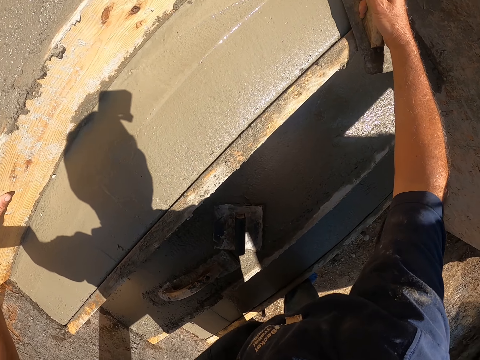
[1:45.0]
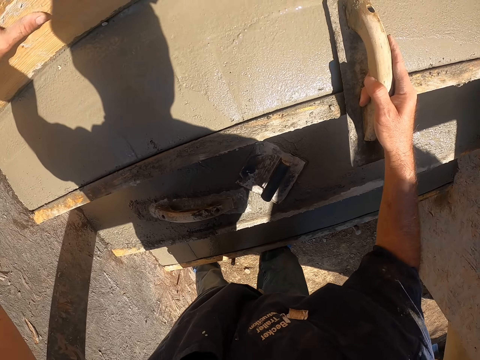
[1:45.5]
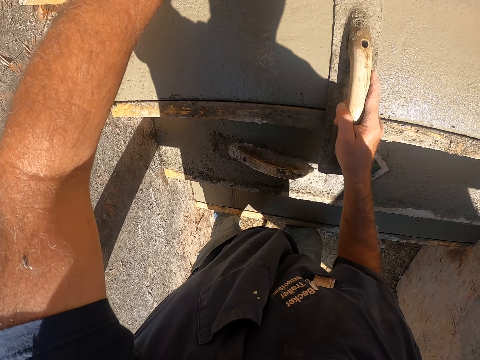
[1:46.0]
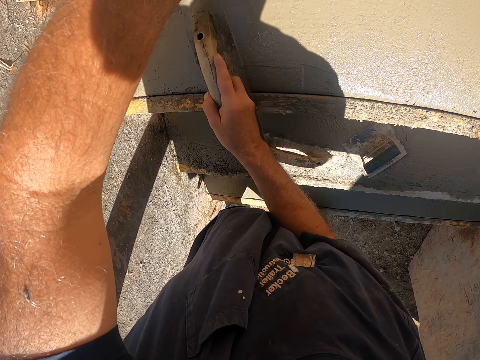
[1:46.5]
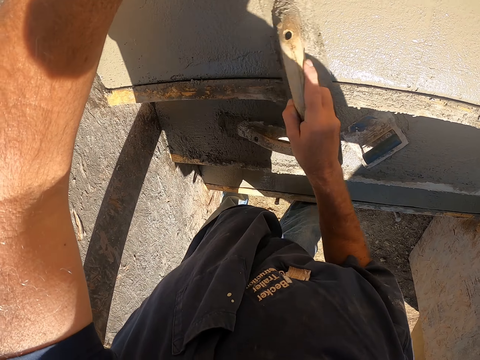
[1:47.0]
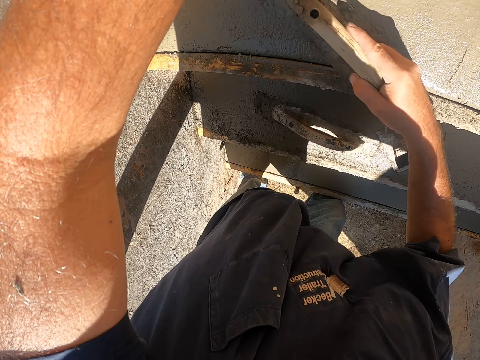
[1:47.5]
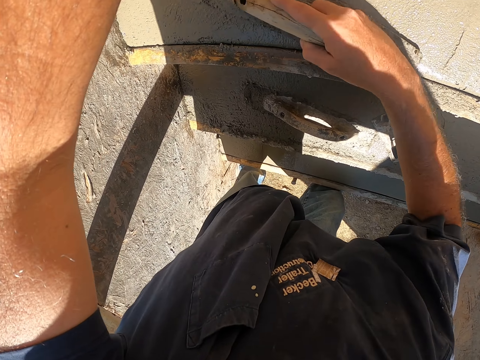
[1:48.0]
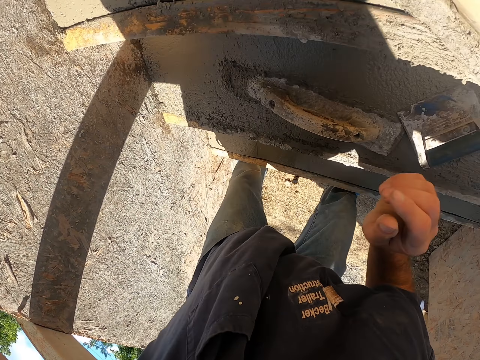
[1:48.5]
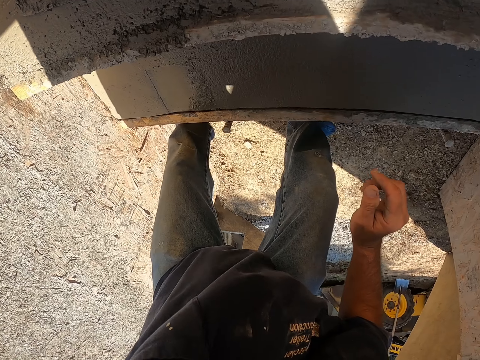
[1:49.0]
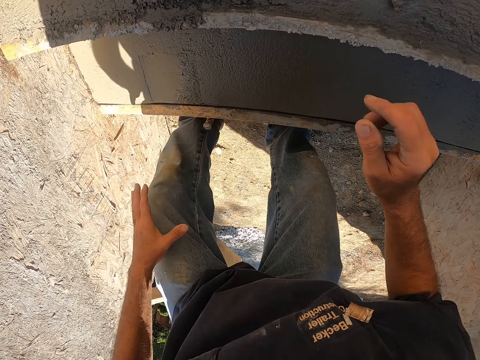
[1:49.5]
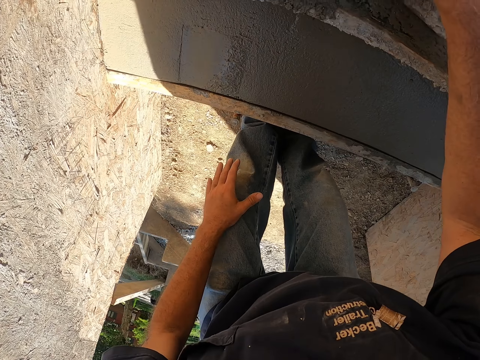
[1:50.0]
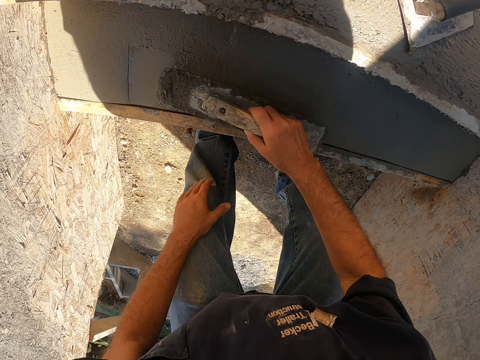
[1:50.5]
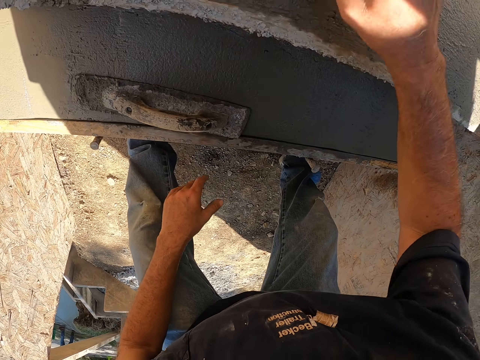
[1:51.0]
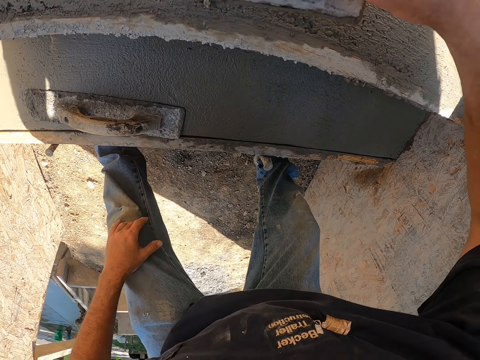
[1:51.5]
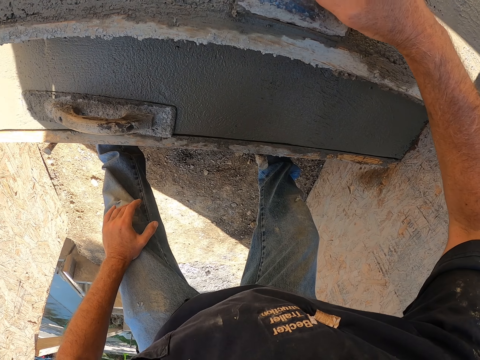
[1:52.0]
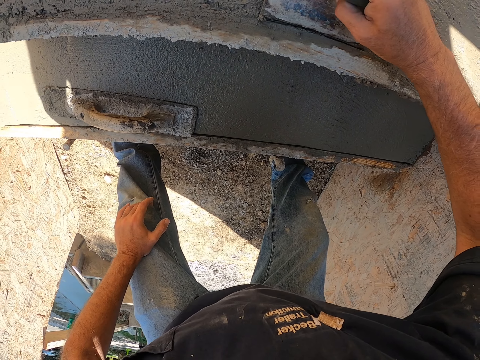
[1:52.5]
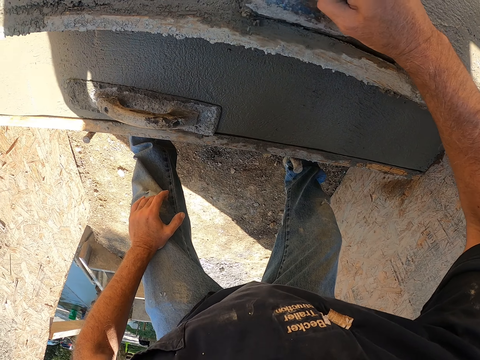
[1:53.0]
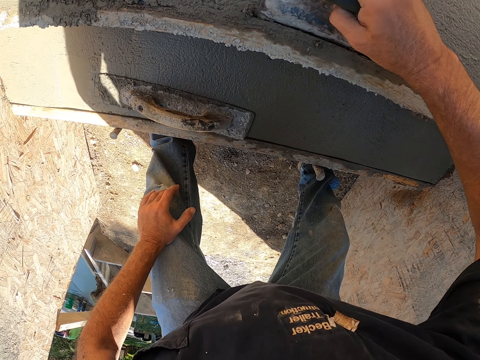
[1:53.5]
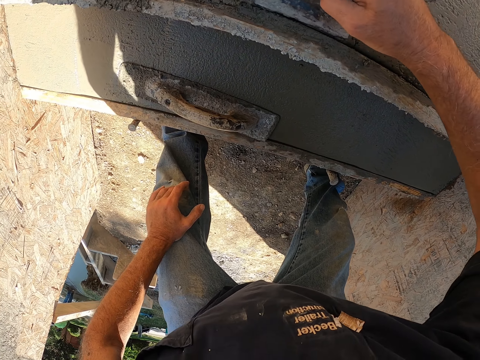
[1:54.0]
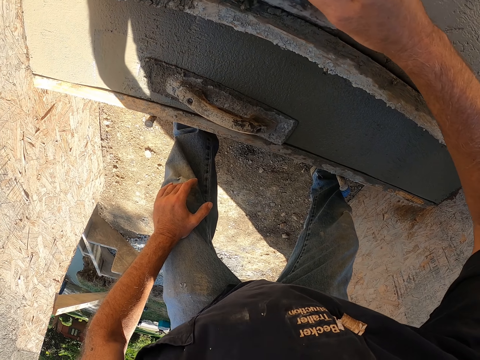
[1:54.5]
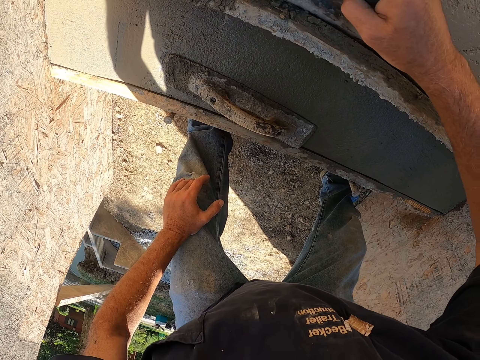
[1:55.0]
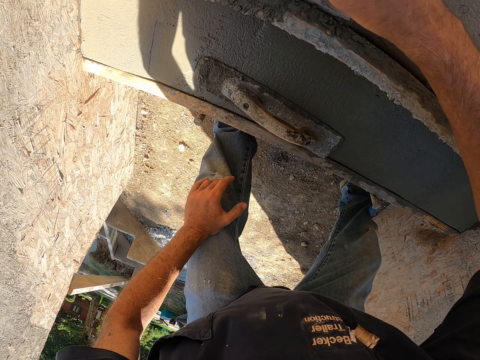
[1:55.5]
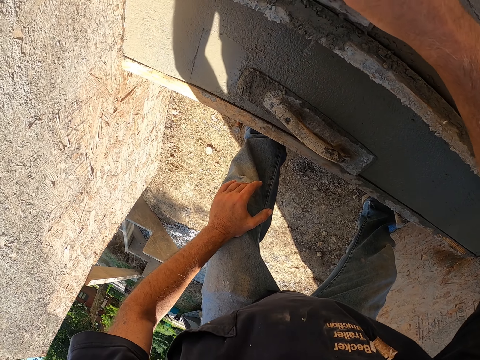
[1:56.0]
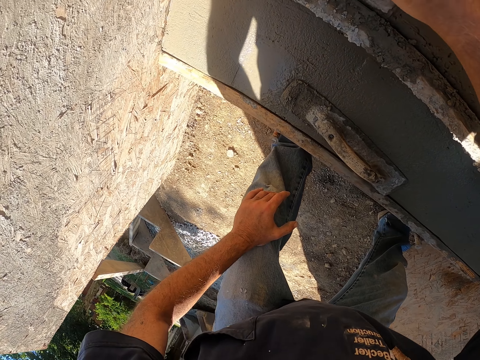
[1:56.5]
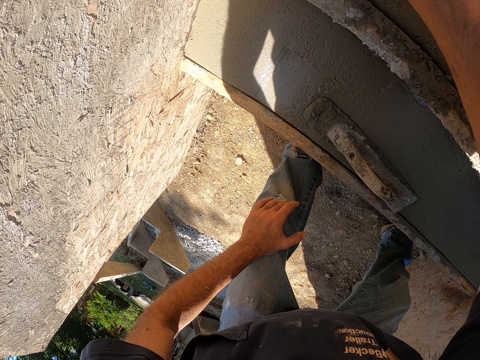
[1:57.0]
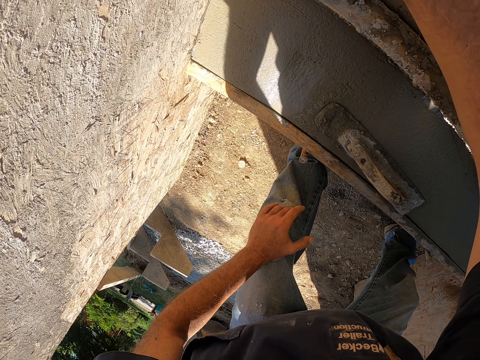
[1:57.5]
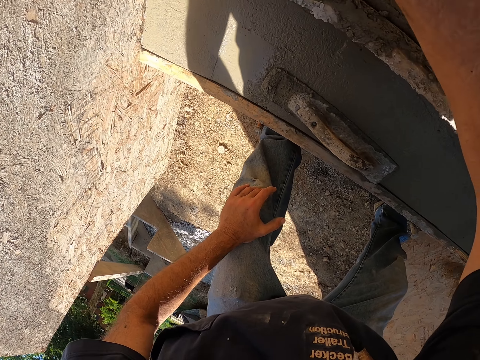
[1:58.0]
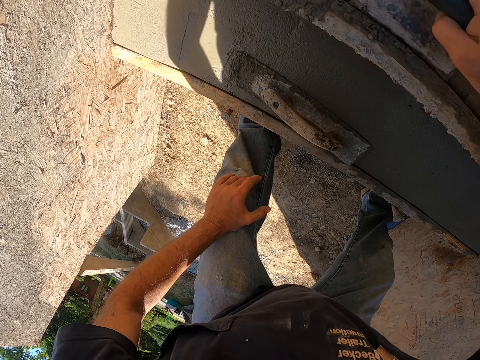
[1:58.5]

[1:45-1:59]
The camera wearer flattens the concrete with a float. They plaster the staircase. They move the metal float. They pick up a concrete trowel and put the concrete trowel on the staircase. They level the concrete with an edger. They plaster the staircase.

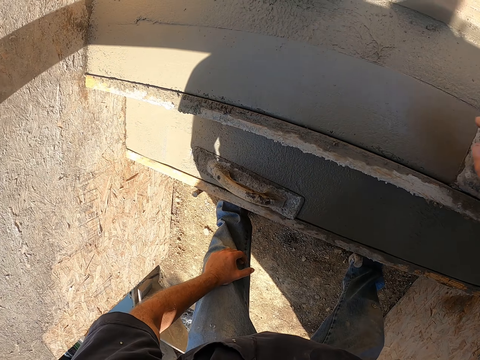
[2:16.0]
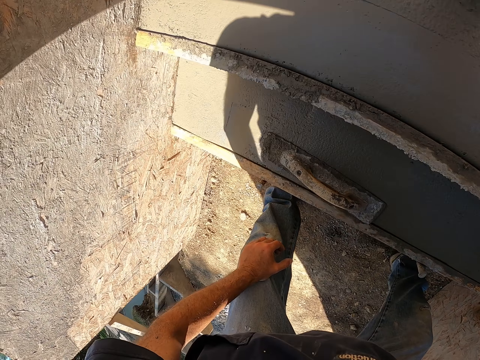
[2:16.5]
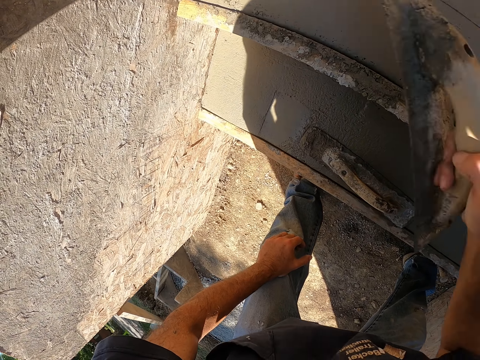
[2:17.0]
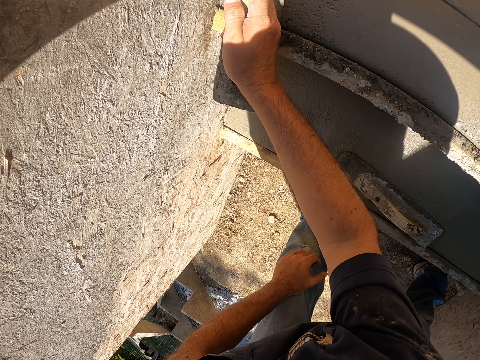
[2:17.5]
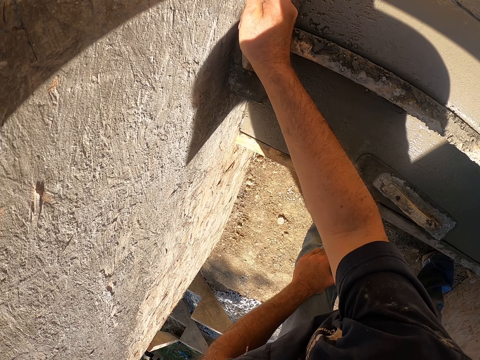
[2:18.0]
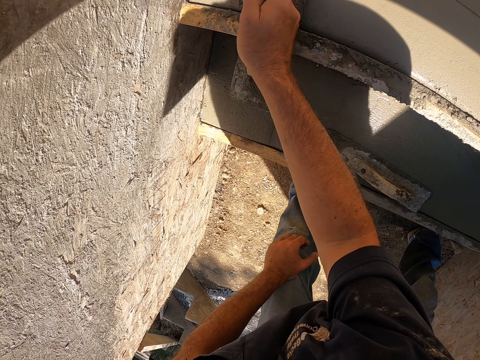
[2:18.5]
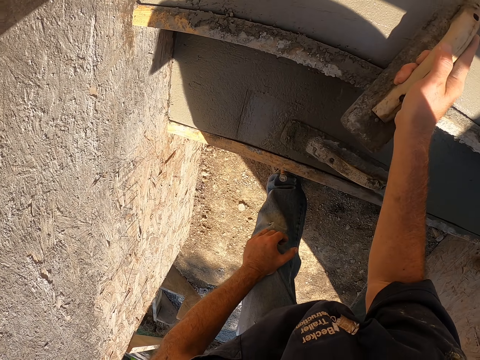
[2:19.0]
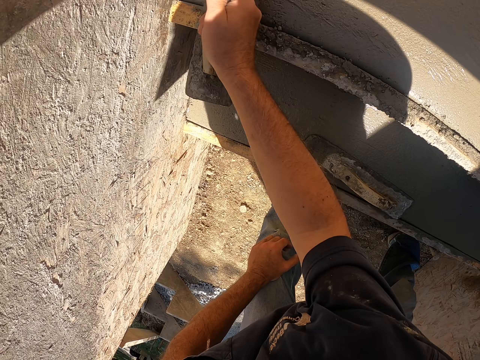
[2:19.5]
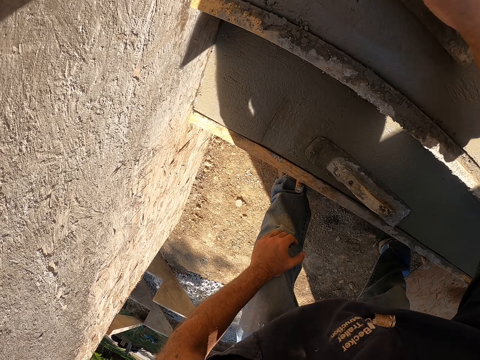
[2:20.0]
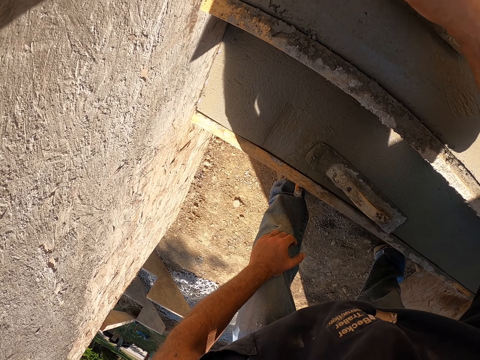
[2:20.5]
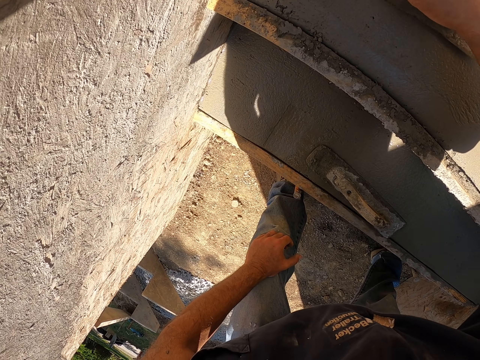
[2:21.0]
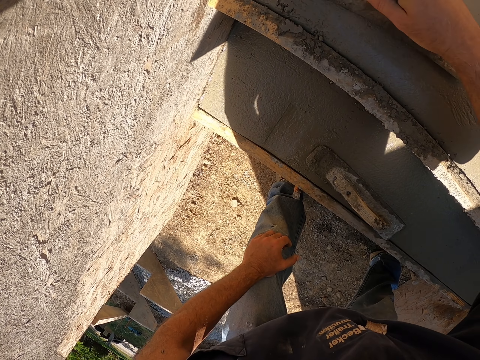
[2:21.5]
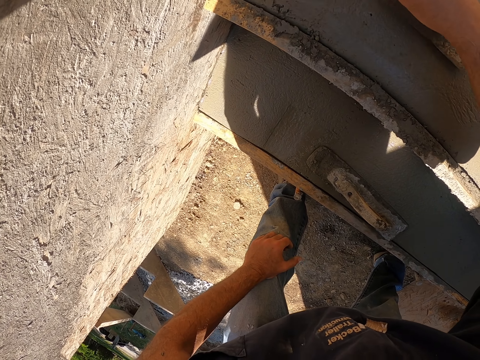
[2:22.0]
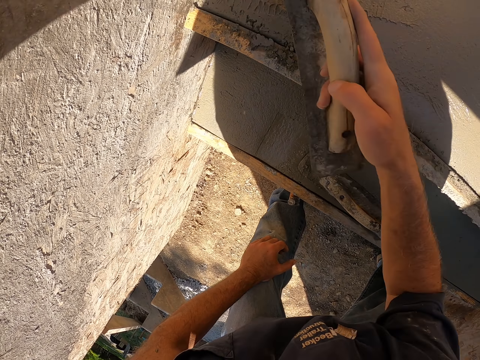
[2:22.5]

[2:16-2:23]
The camera wearer flattens the concrete with a float.

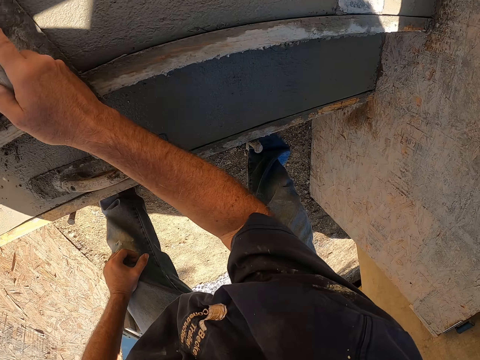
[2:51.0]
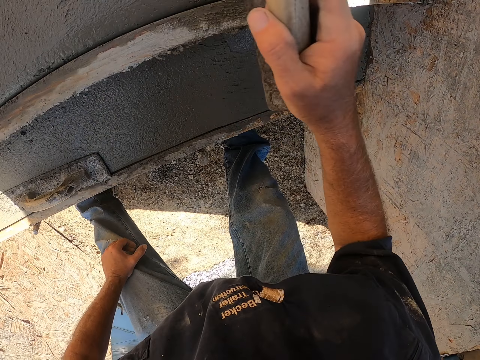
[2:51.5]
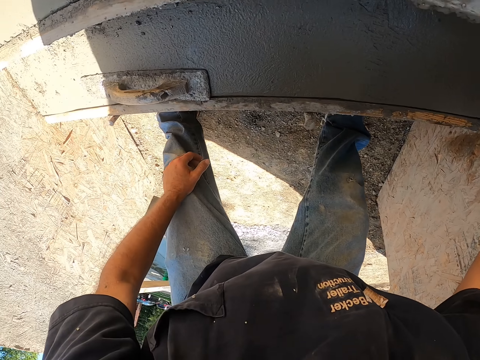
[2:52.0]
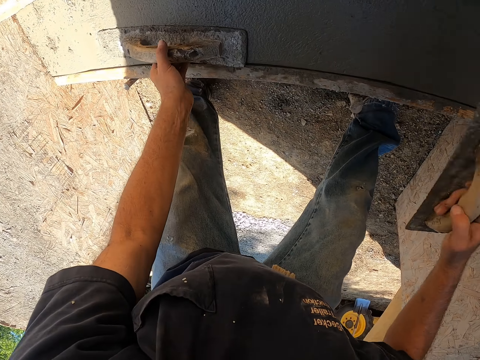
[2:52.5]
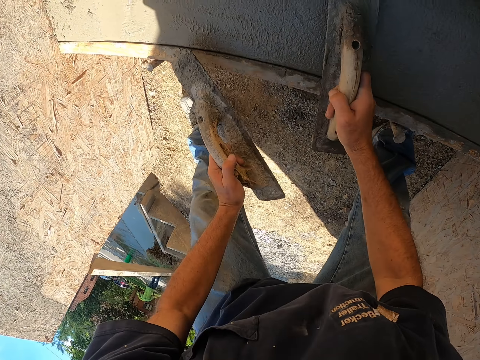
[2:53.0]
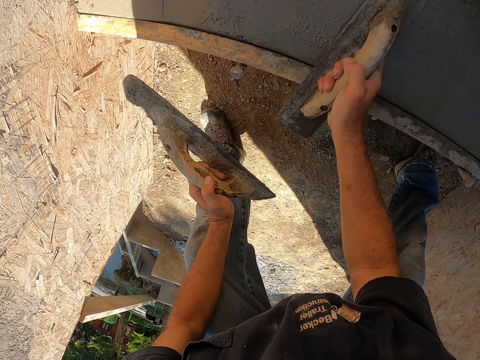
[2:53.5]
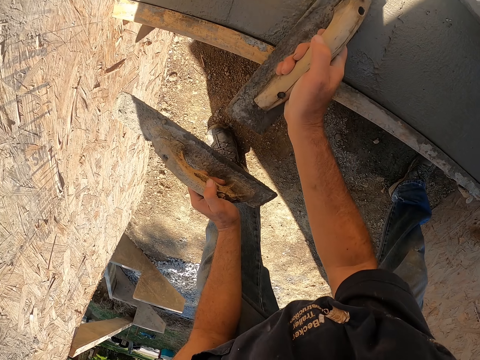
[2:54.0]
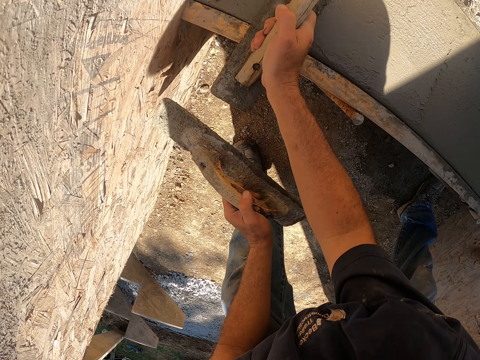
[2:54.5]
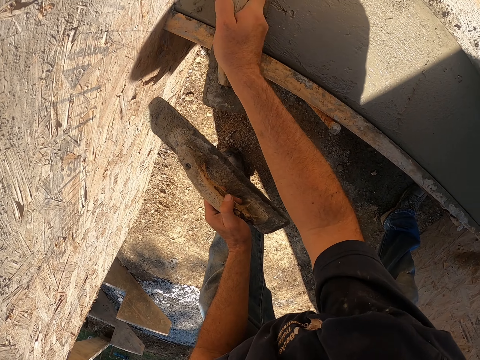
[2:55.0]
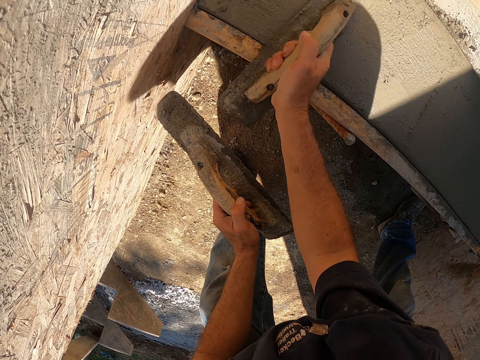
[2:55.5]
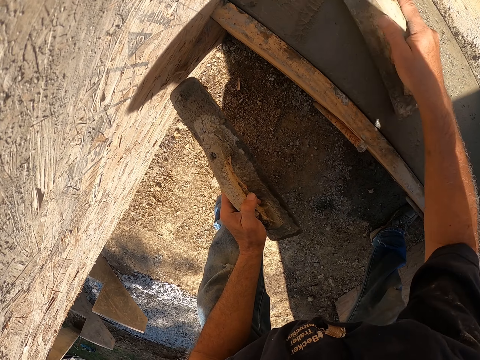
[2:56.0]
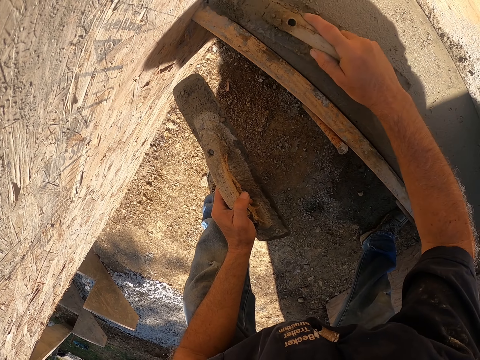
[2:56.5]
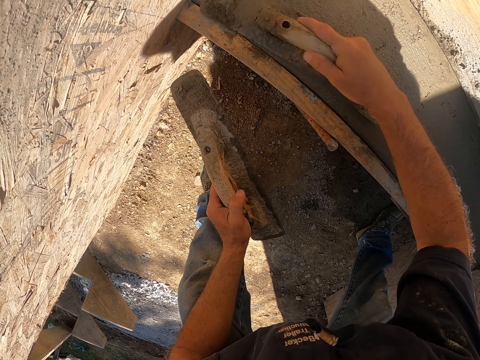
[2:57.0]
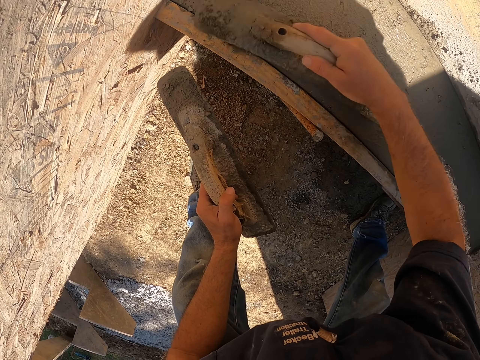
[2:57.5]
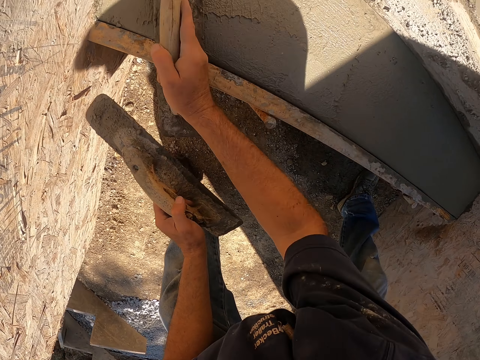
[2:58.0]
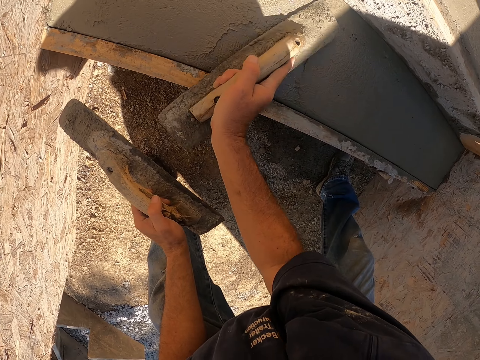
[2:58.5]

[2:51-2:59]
The camera wearer picks up a concrete trowel. They plaster the staircase.
